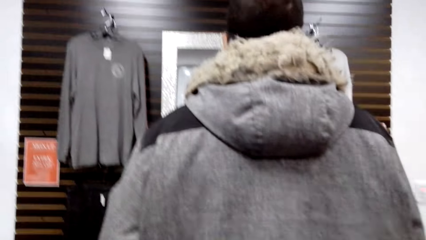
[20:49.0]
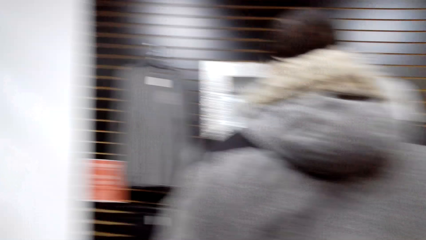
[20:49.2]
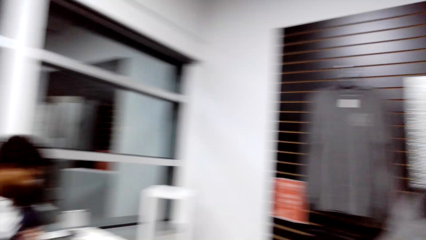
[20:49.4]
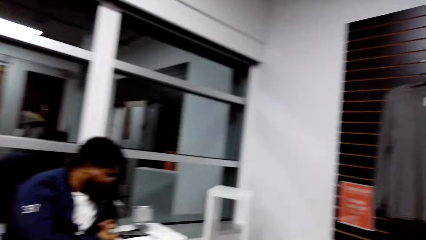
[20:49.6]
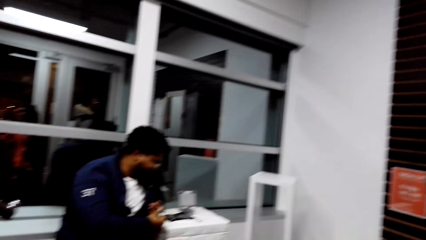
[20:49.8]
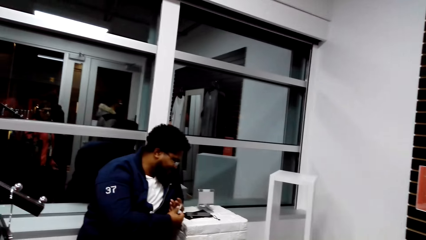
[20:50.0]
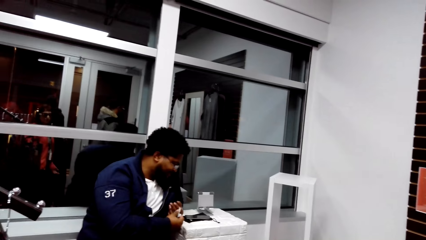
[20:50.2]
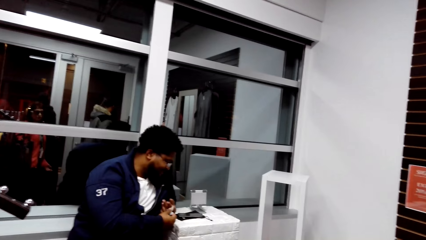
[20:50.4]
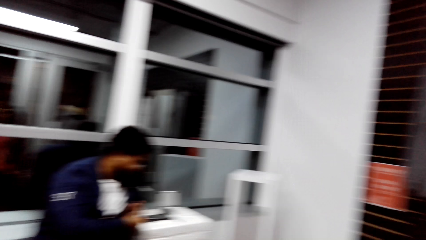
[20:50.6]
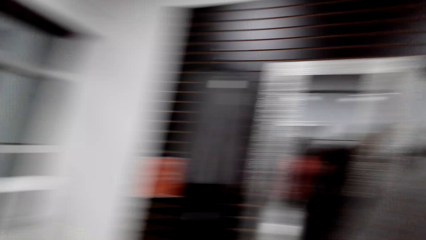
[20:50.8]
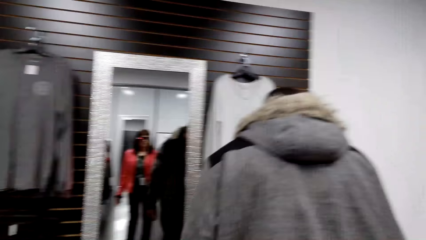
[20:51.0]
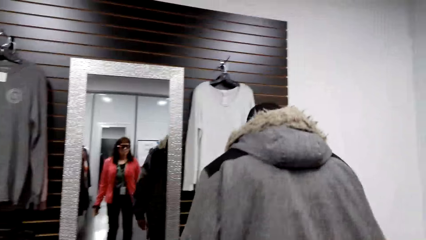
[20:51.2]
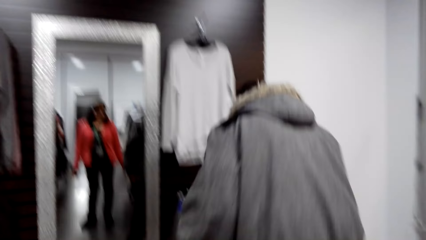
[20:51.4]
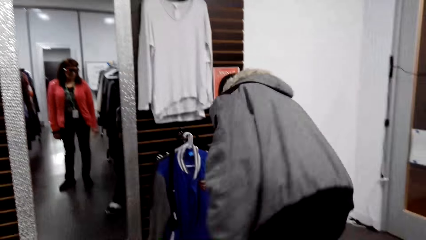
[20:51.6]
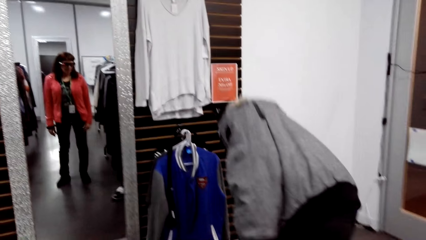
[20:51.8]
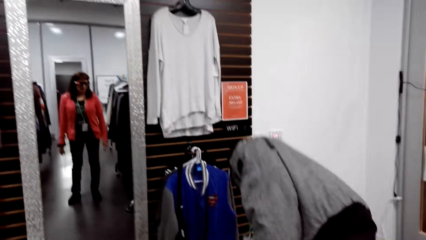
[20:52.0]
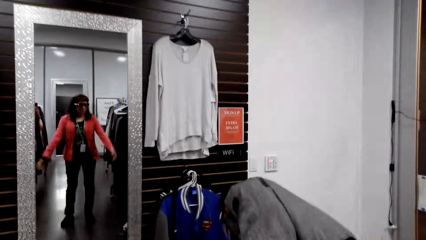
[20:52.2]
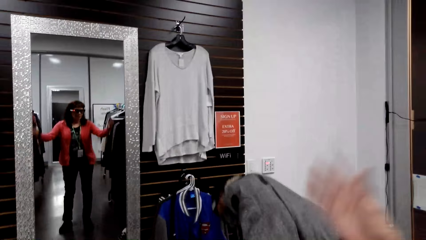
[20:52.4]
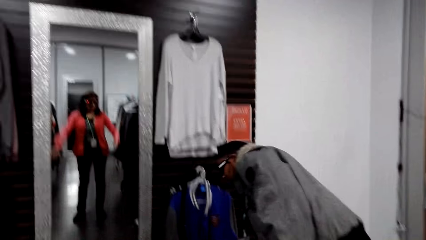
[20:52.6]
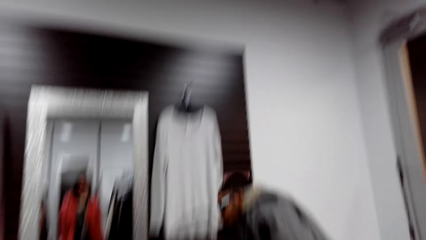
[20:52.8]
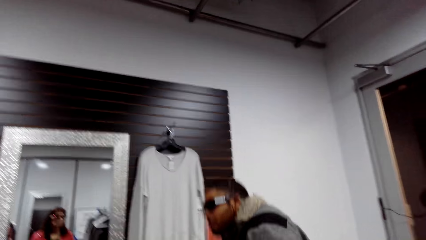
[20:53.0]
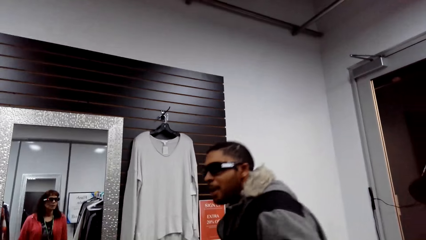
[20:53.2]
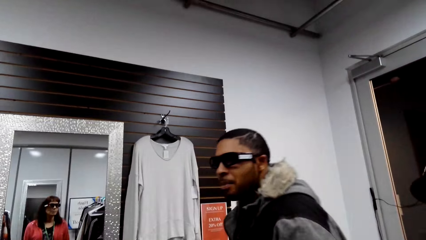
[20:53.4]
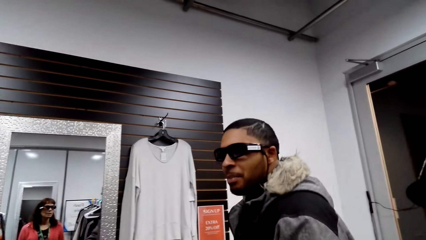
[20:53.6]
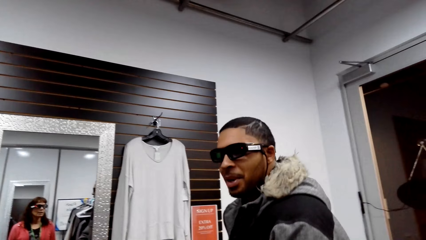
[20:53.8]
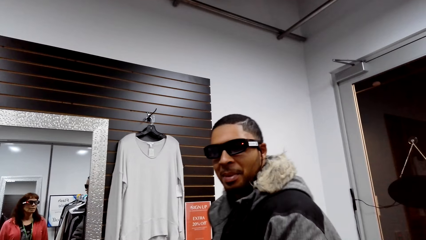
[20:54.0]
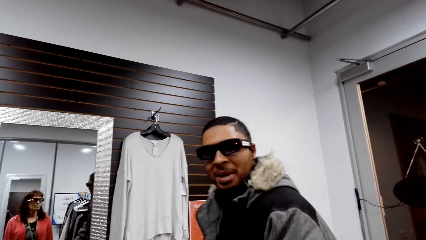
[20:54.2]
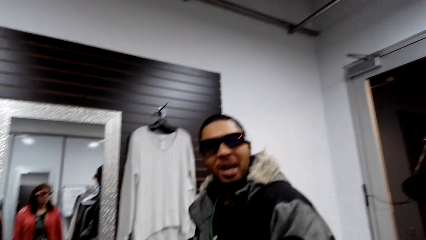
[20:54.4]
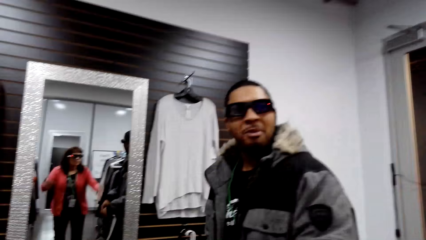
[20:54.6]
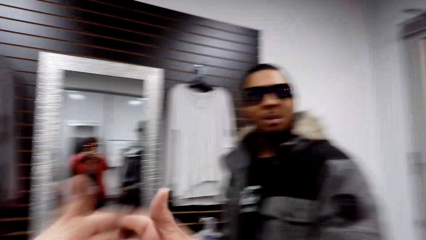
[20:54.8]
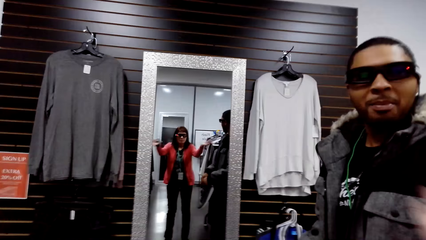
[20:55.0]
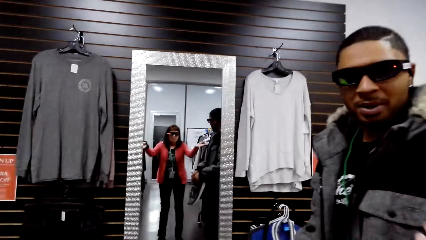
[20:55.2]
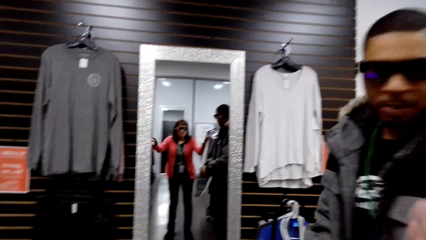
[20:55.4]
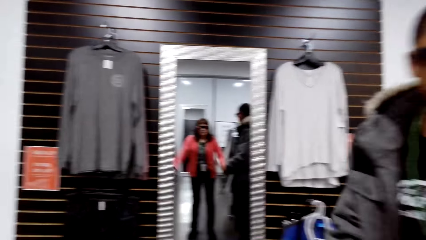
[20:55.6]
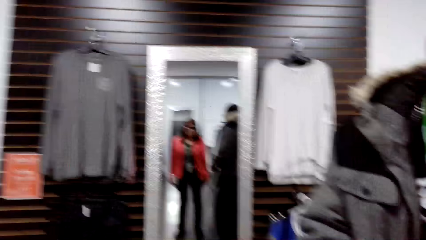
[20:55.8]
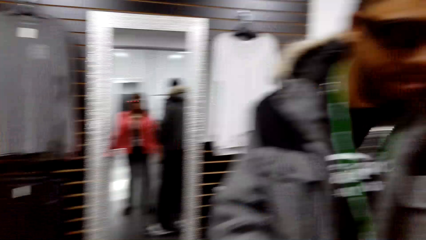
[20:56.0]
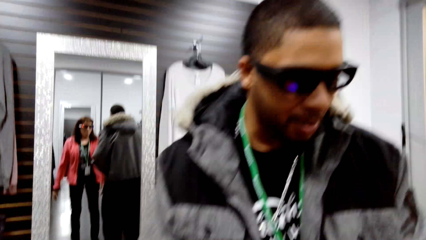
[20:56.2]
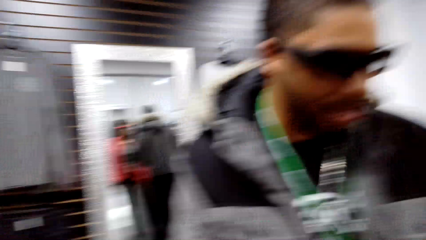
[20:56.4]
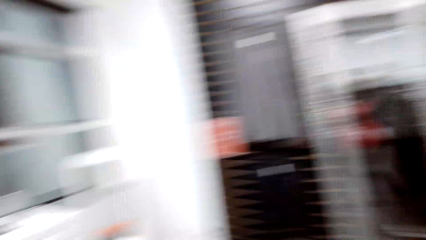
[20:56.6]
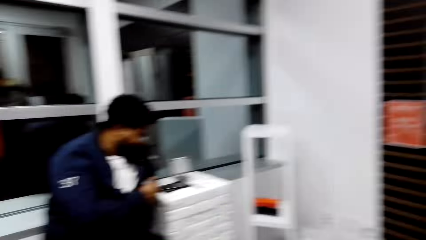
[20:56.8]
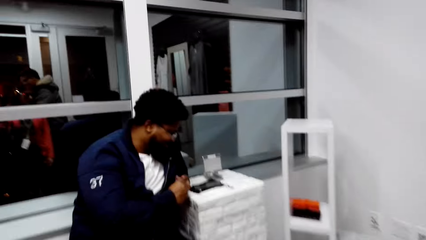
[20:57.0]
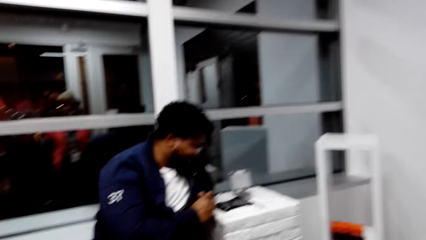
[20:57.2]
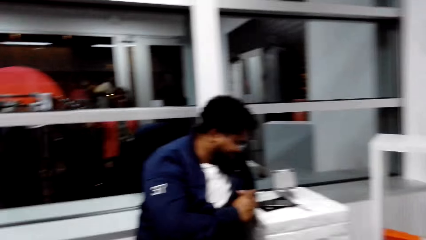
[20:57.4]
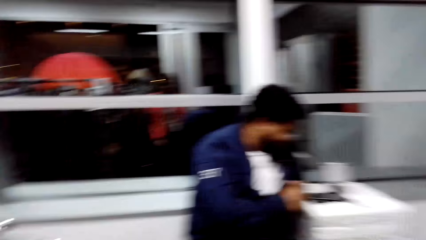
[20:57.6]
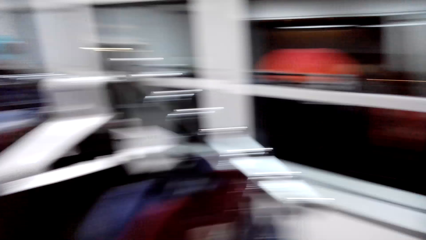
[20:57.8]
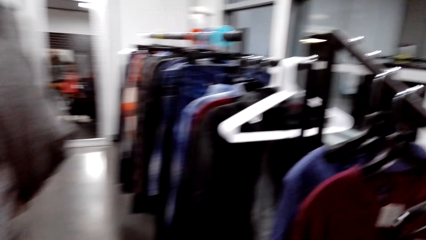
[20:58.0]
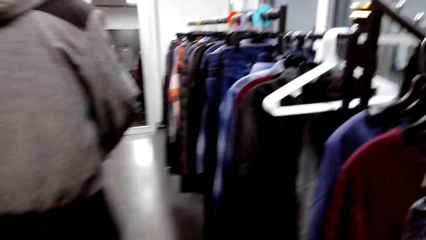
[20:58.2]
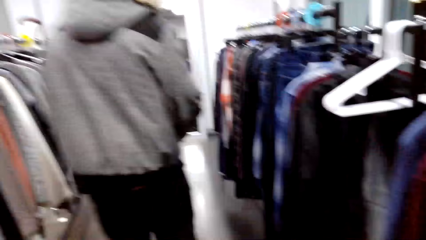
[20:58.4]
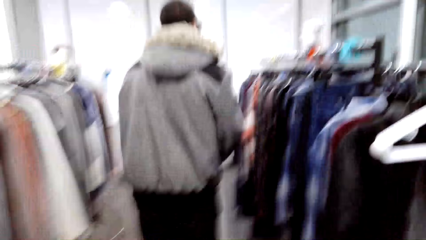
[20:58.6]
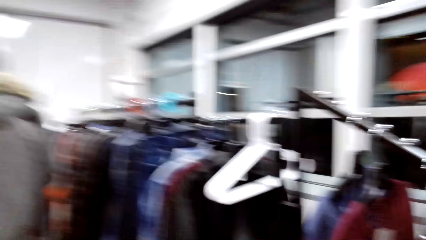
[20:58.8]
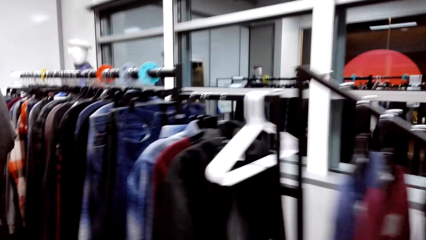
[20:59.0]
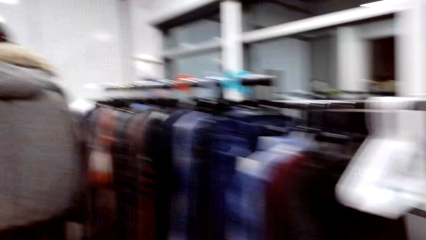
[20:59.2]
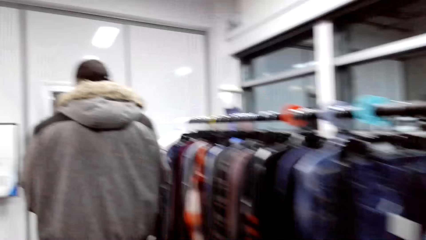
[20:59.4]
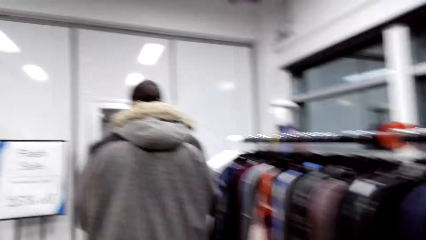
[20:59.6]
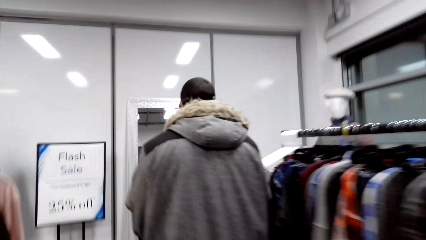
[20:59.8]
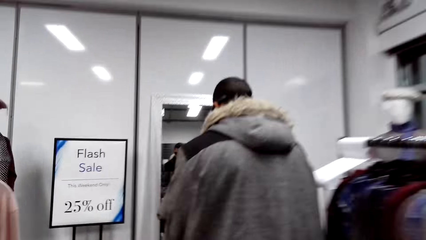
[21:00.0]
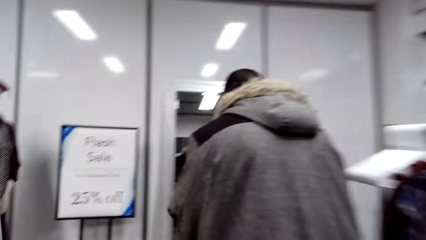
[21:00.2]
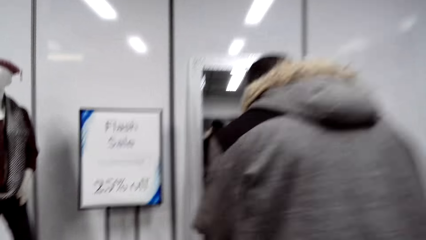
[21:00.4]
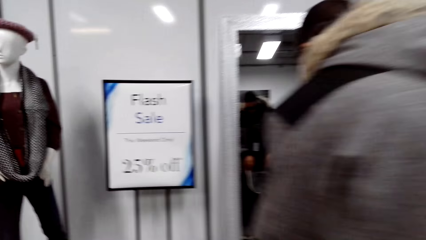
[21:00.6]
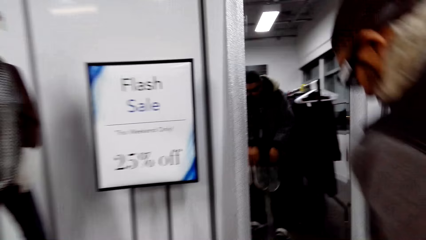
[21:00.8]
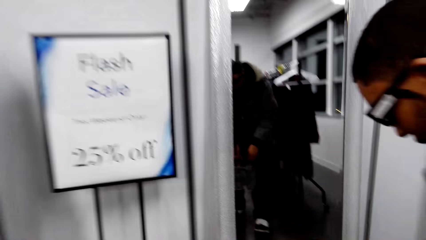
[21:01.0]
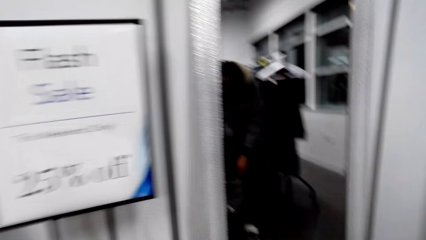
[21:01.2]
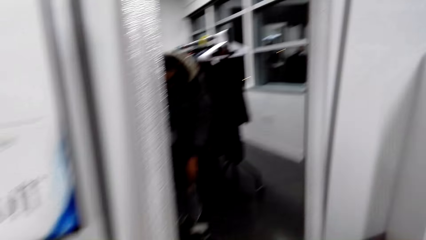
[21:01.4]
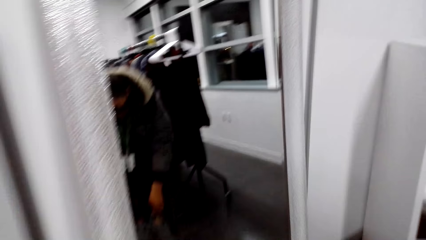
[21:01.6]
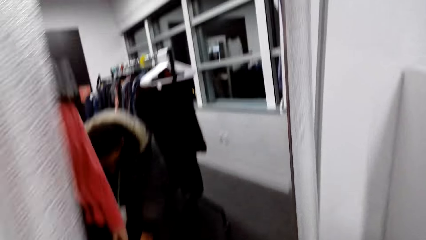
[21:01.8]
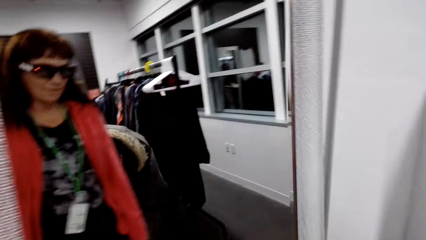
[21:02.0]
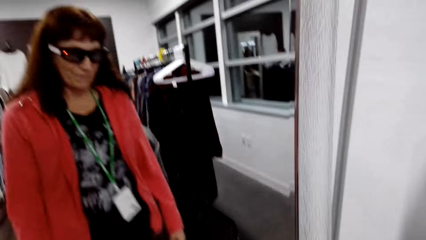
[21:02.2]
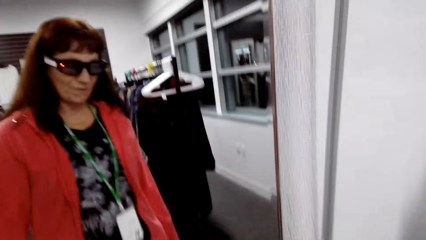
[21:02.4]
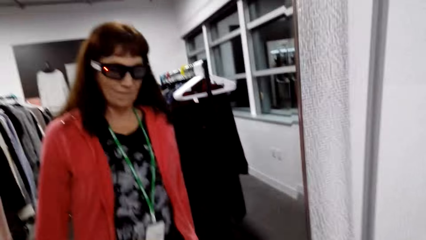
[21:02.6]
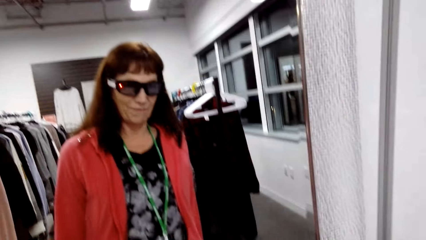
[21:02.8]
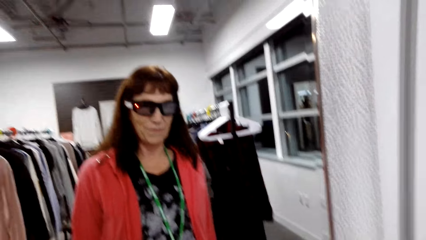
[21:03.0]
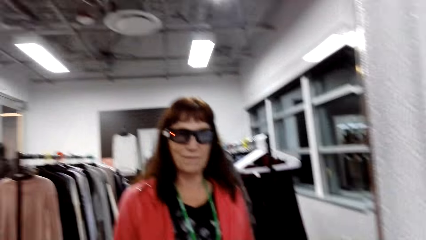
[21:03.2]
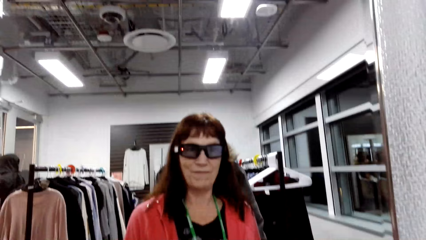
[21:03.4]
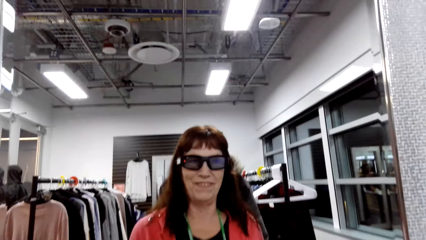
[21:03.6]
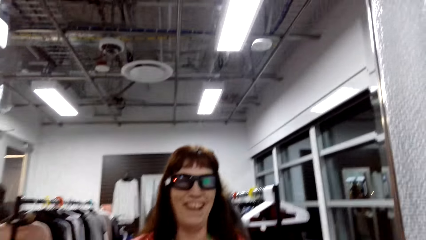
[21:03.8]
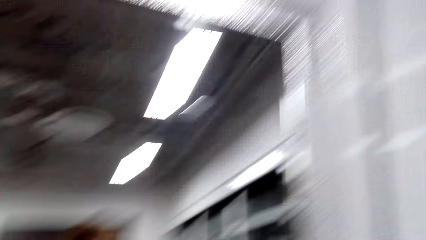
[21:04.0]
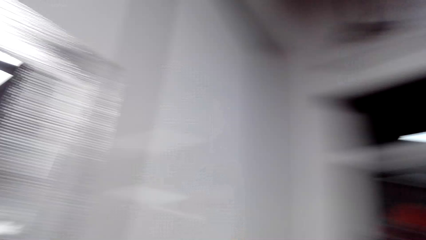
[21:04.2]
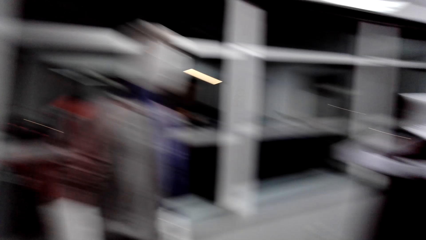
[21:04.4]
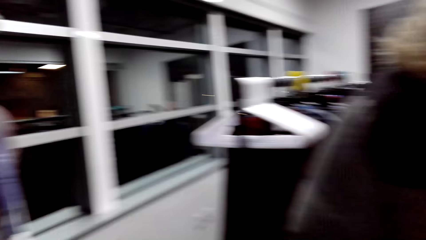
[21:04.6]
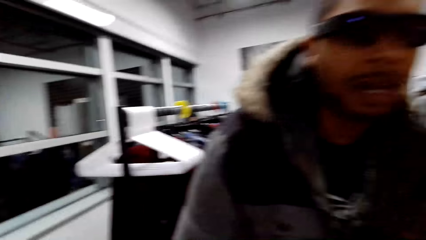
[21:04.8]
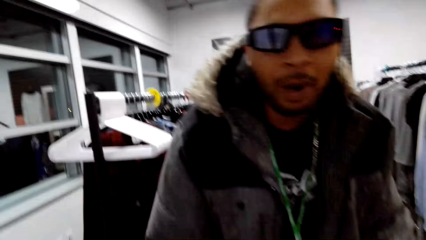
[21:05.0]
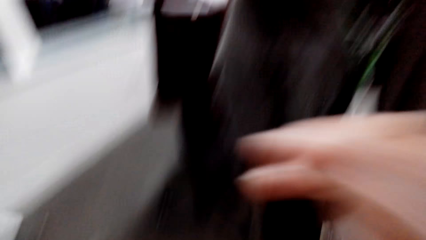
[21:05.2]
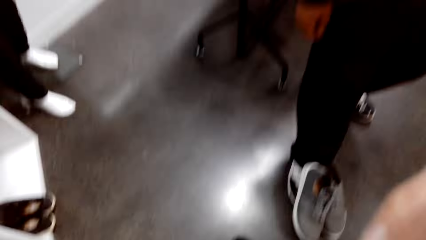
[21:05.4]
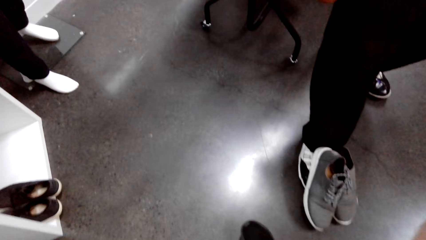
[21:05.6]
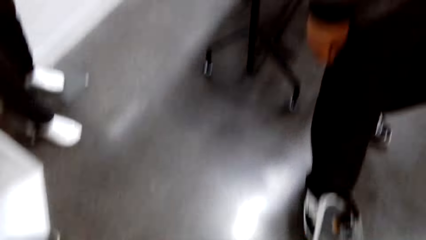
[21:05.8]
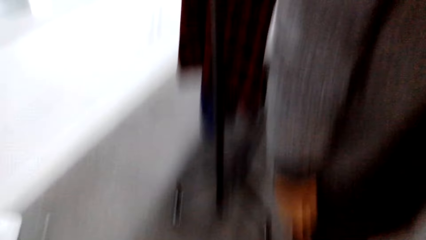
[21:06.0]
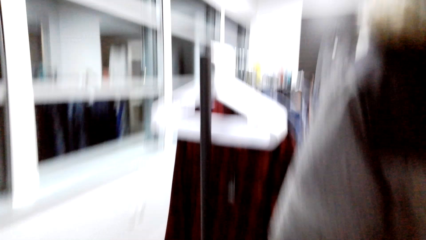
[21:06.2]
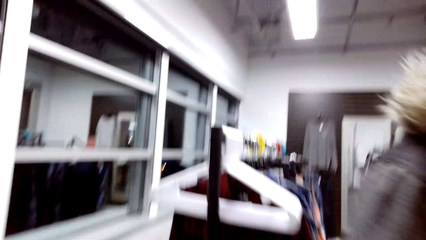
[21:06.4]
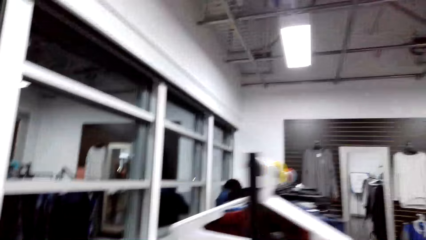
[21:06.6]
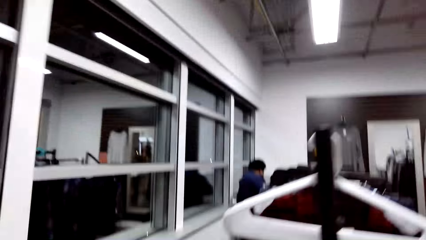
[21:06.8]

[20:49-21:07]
The camera wearer looks around the shop. They look at a person. They look at a man. The man looks at the camera wearer. The camera wearer looks at the person. The man walks around the shop. The camera wearer walks around the shop. They use the mirror and stop at the mirror. They look at the man. They turn around the shop.
